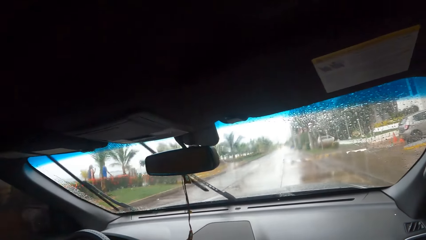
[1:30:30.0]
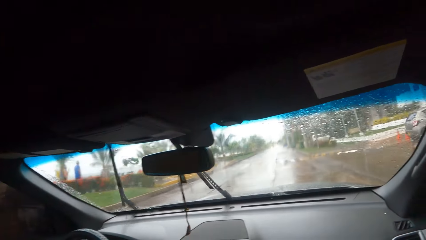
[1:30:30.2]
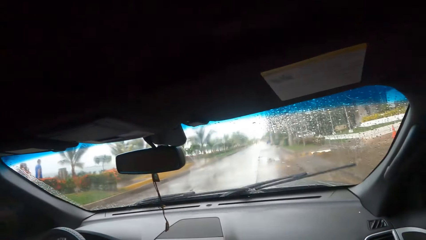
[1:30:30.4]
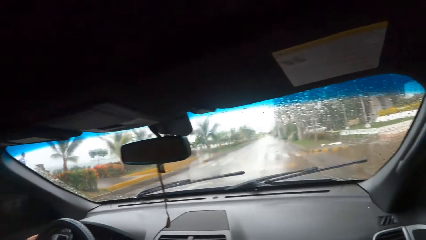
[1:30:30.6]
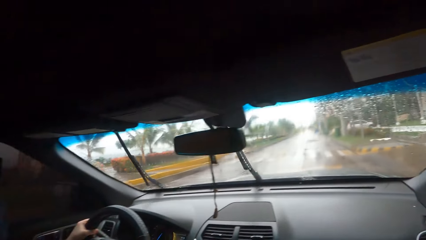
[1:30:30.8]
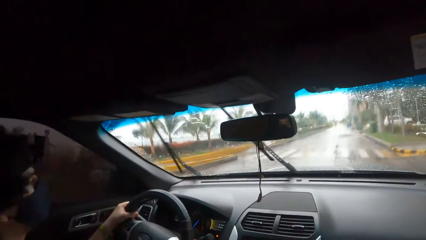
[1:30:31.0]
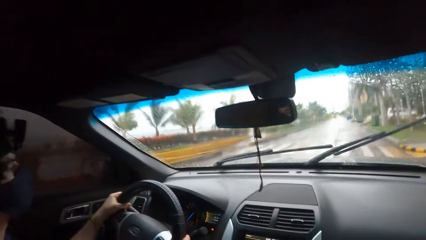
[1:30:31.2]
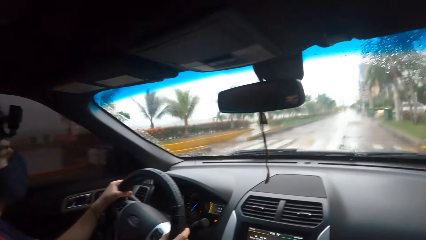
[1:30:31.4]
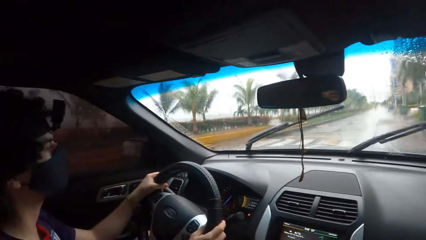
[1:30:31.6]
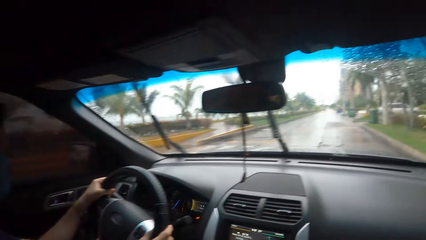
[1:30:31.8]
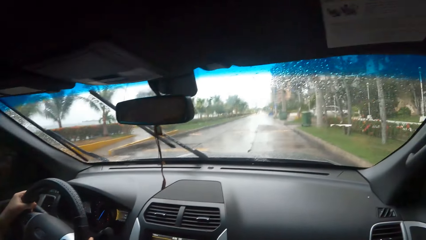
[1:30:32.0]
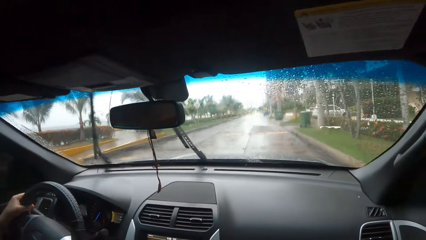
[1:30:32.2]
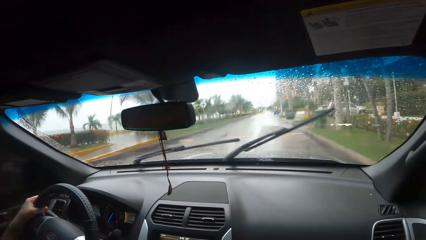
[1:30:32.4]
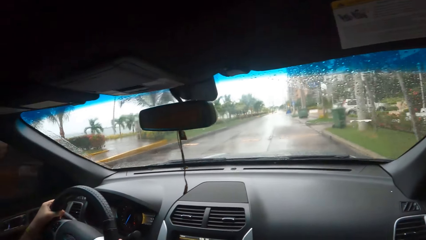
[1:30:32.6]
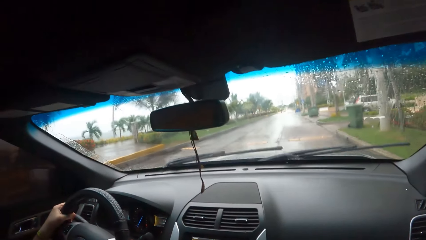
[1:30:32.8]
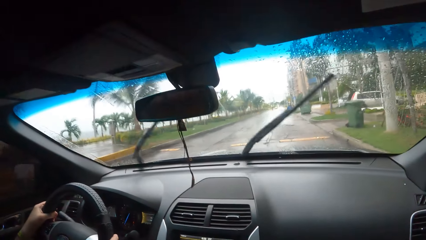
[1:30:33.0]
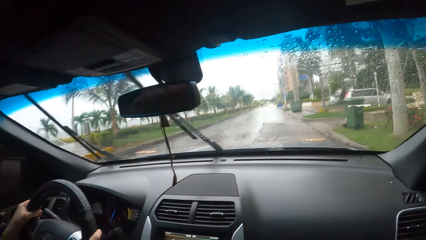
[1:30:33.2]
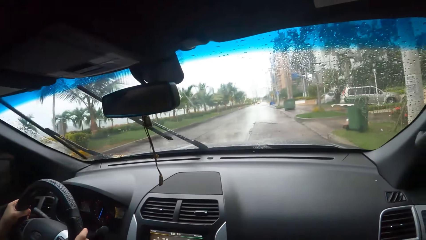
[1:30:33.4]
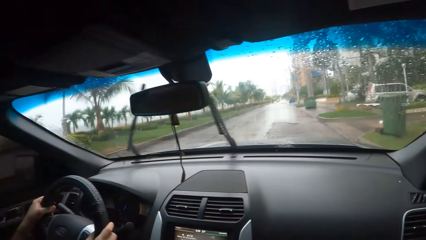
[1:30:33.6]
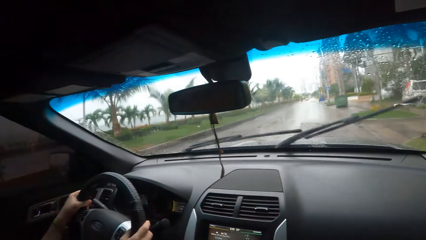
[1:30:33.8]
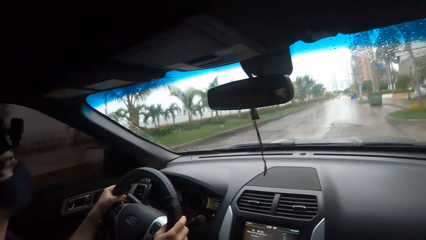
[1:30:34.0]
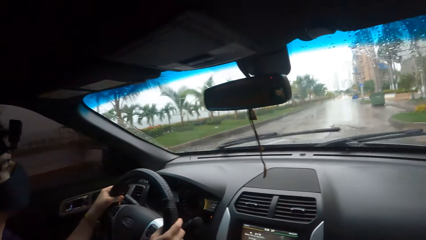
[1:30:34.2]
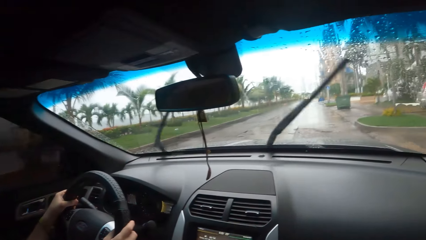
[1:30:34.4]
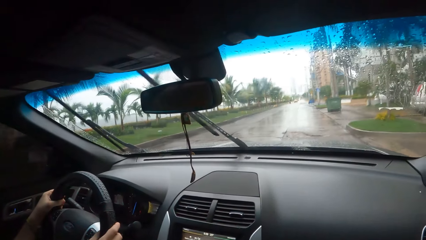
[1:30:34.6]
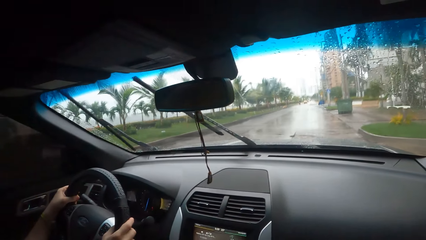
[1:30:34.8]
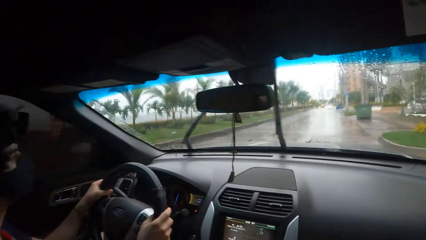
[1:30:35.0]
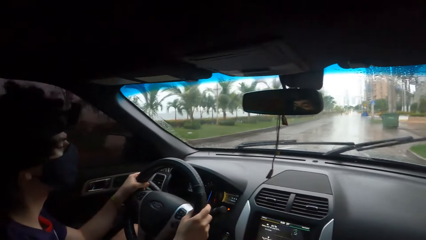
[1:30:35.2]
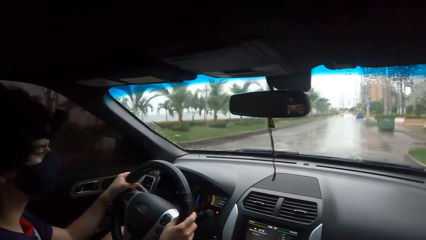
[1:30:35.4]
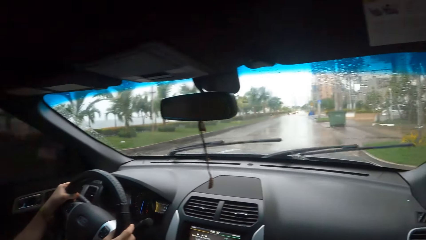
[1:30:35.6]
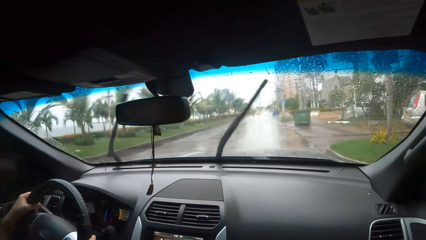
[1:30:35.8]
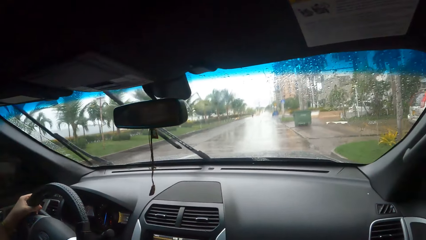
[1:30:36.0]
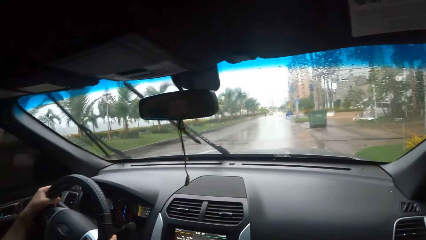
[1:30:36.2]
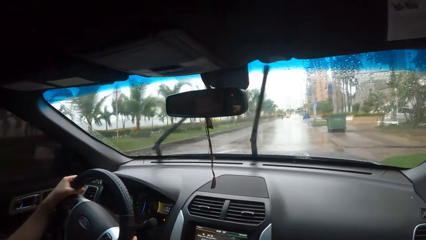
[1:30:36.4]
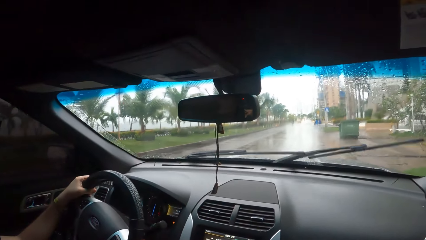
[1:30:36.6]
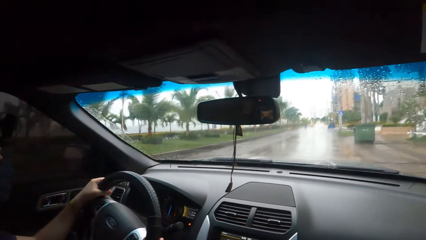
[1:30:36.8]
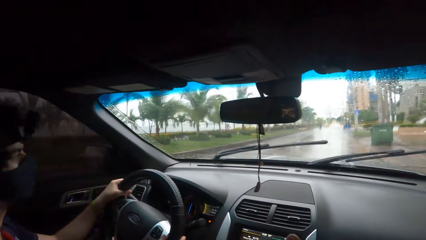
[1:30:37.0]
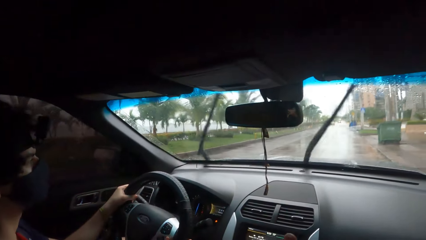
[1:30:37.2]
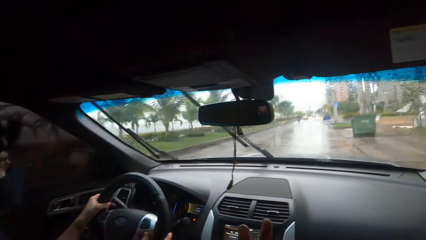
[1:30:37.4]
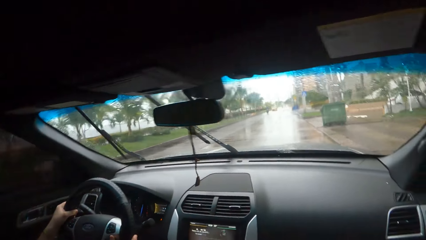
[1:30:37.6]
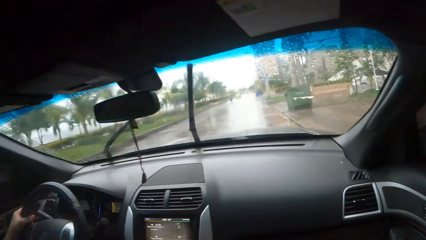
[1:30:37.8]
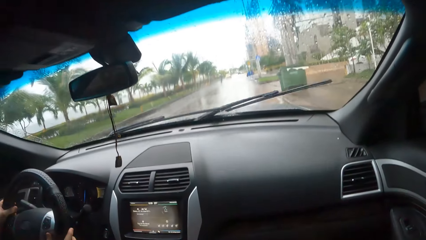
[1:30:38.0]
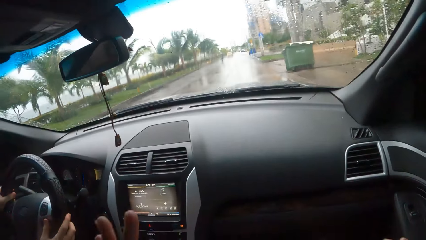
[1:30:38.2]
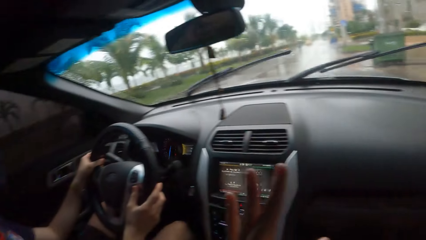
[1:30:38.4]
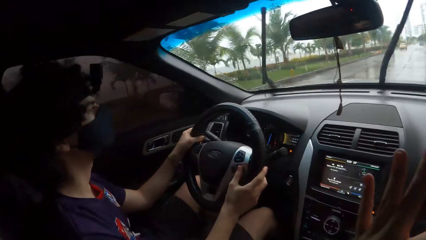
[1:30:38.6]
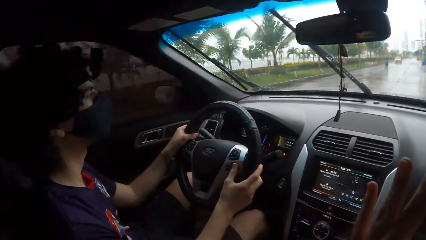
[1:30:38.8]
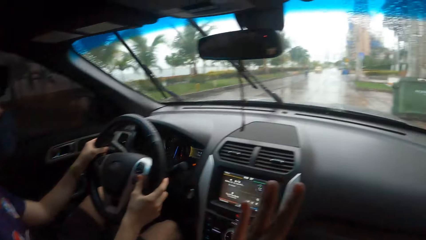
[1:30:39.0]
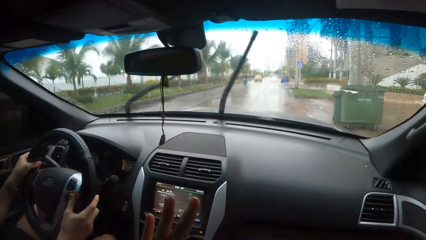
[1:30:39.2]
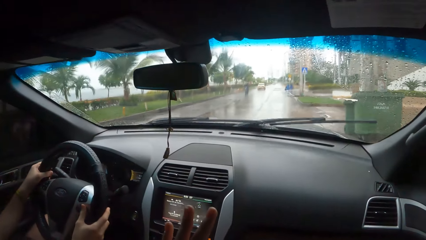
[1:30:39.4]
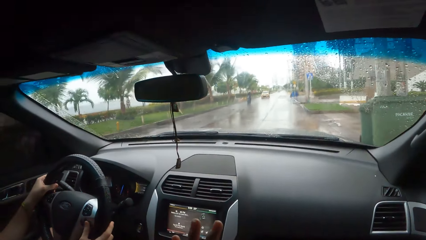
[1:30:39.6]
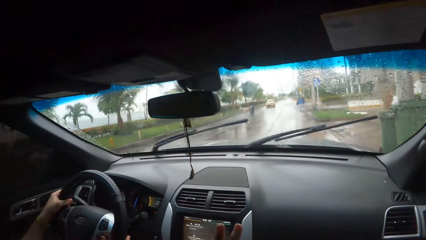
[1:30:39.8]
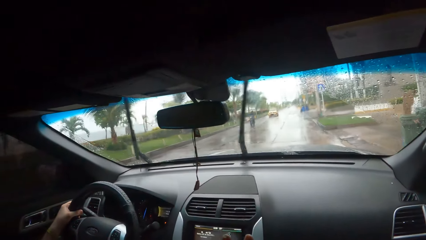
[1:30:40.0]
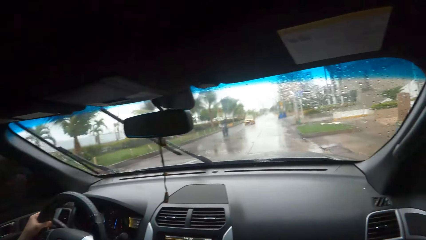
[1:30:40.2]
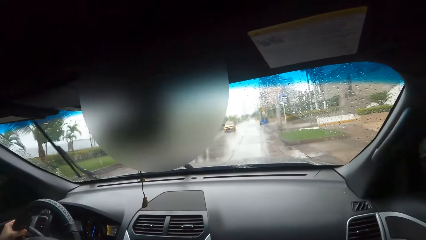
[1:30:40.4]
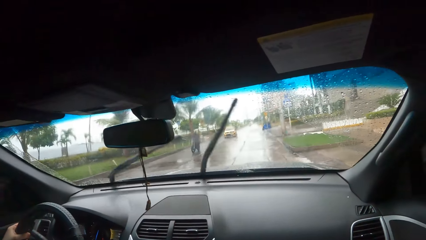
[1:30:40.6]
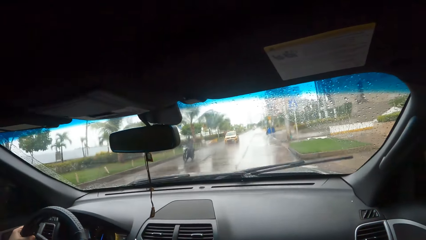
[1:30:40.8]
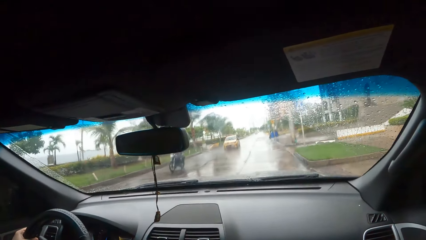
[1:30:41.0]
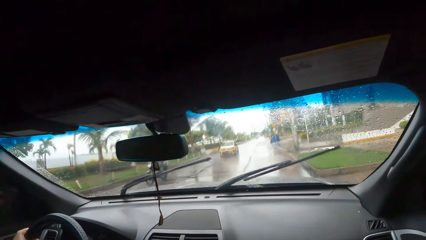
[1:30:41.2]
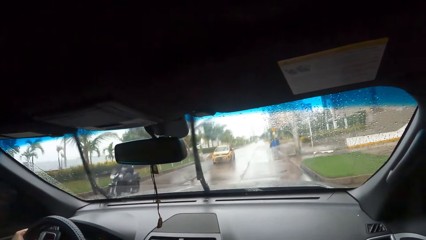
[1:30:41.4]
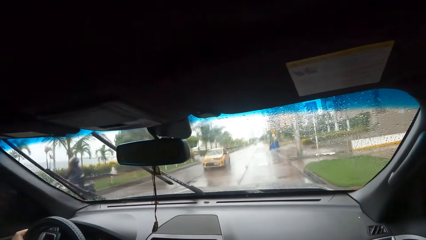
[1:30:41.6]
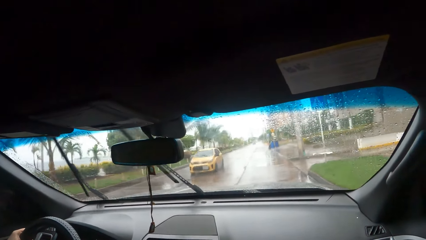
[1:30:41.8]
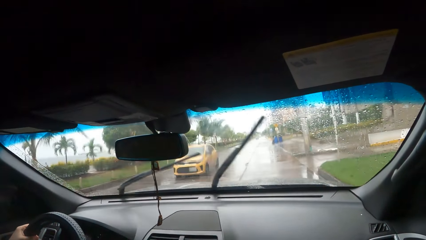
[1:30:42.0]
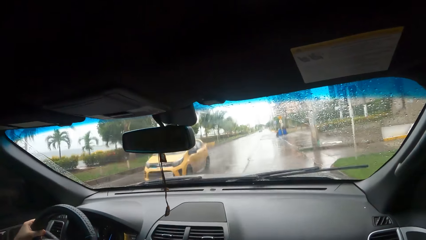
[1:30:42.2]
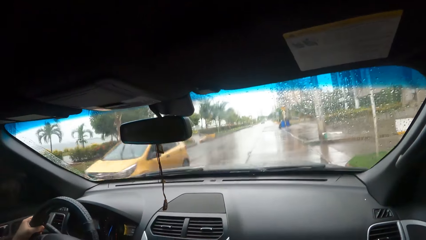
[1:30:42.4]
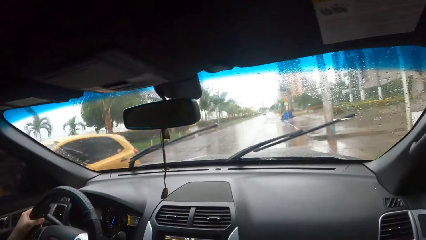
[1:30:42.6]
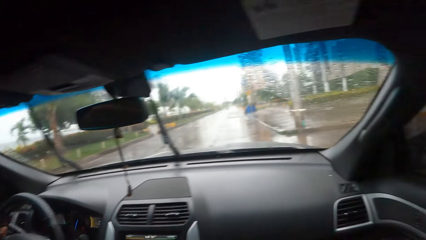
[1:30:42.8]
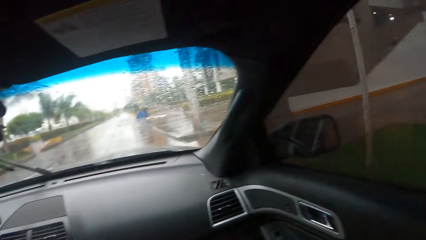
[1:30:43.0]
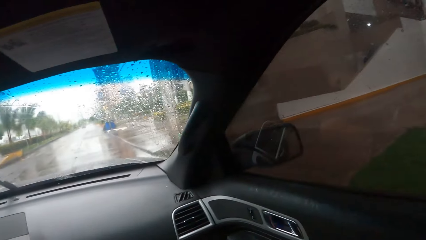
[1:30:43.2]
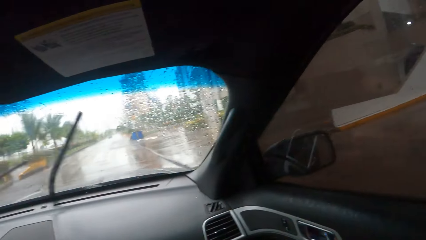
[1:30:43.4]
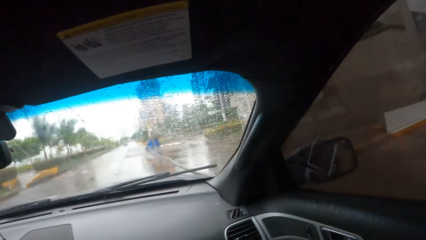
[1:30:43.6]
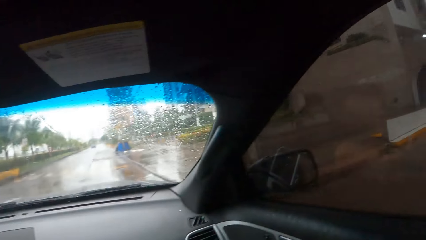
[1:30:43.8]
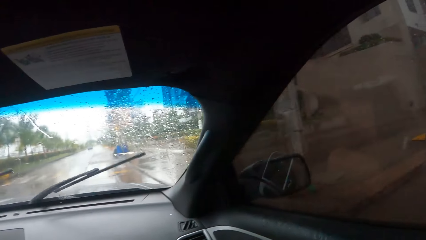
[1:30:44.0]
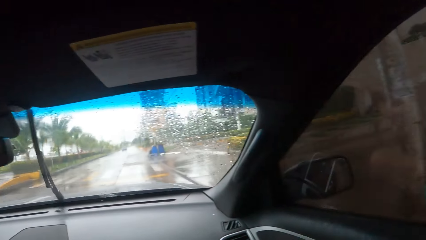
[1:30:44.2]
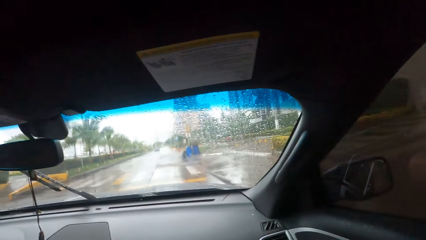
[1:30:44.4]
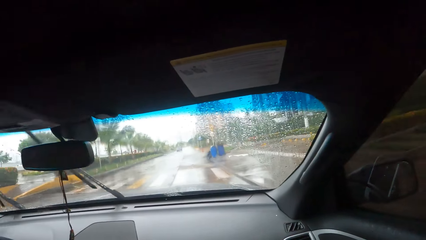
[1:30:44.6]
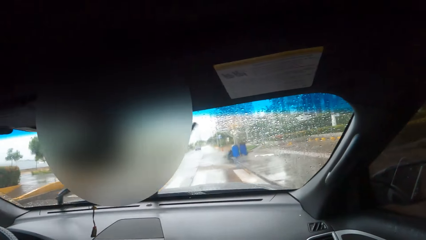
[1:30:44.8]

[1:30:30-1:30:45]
The camera wearer looks left. They look forward. They converse with a person. They look forward. They converse with the person. They look forward. They converse with the person. They use hand gestures. They look outside the car window. They look forward. They look outside the car window again. They look right.
